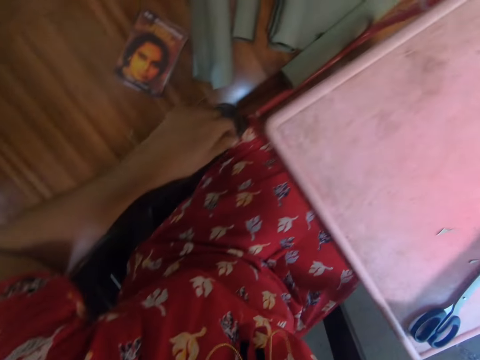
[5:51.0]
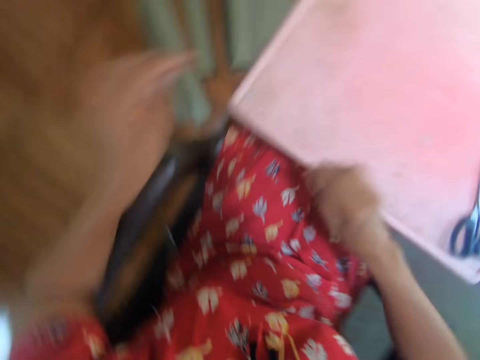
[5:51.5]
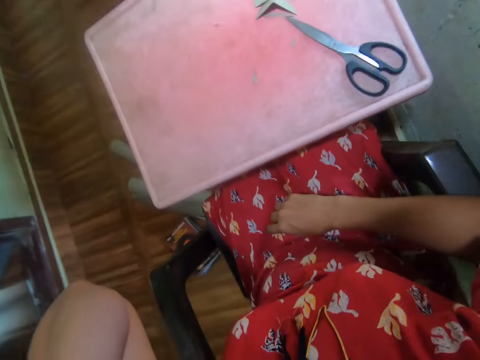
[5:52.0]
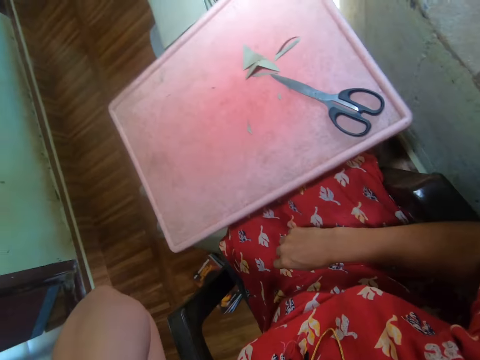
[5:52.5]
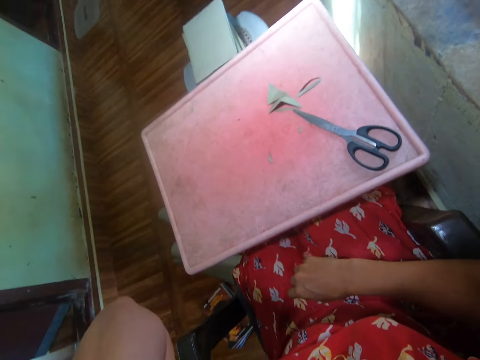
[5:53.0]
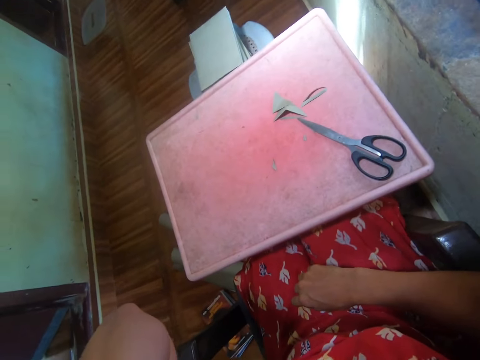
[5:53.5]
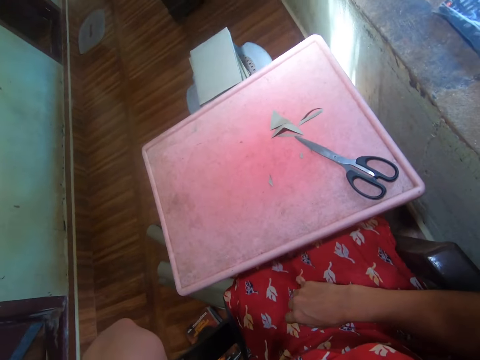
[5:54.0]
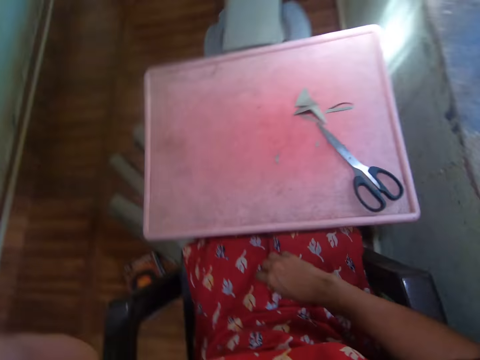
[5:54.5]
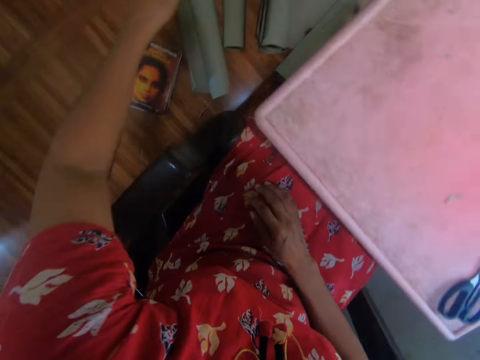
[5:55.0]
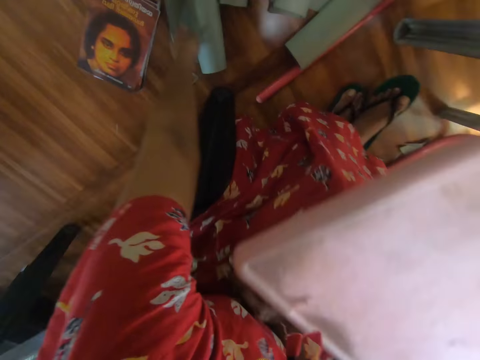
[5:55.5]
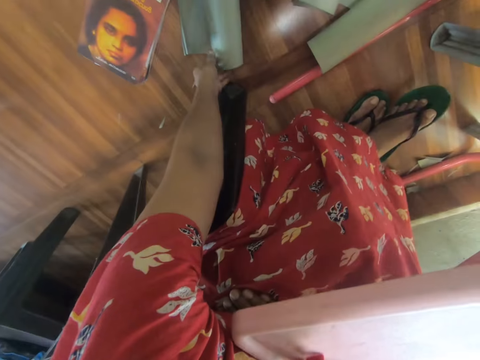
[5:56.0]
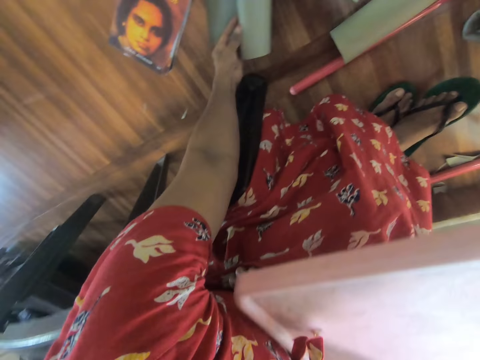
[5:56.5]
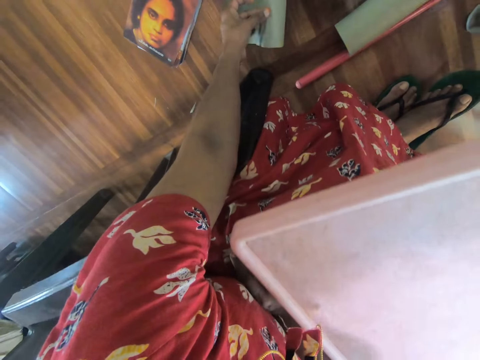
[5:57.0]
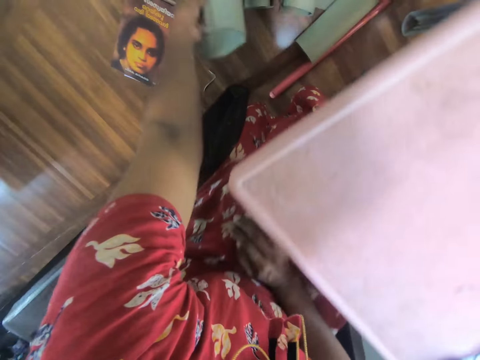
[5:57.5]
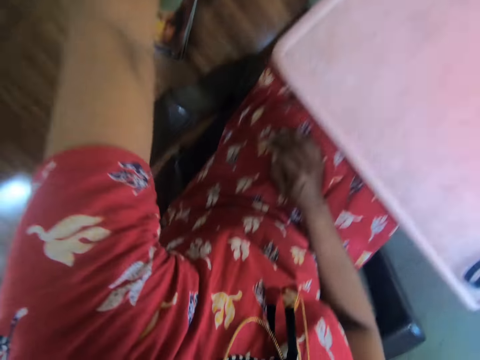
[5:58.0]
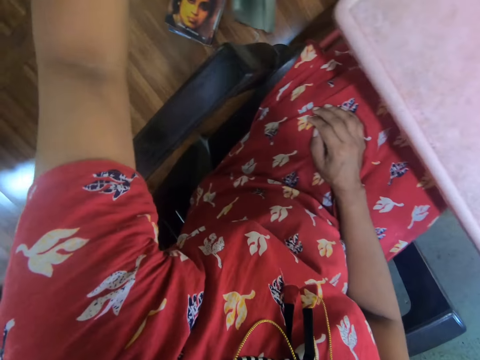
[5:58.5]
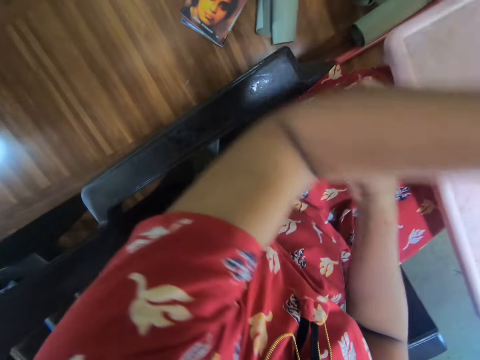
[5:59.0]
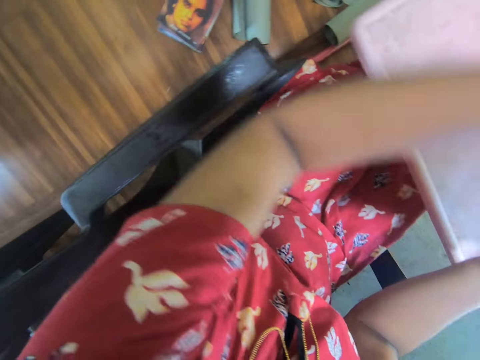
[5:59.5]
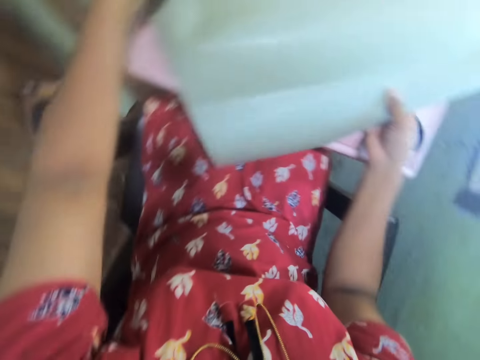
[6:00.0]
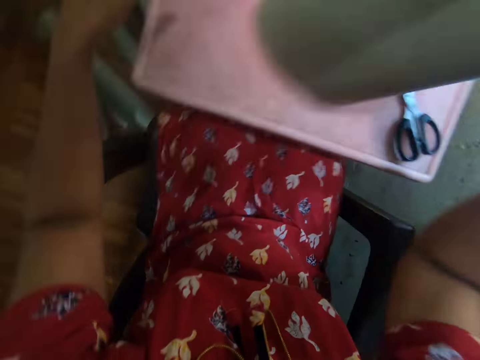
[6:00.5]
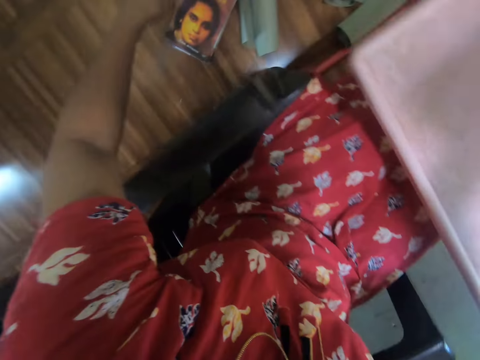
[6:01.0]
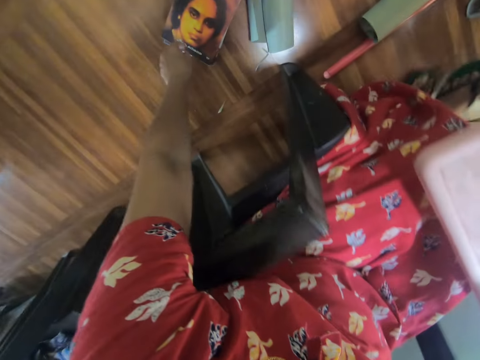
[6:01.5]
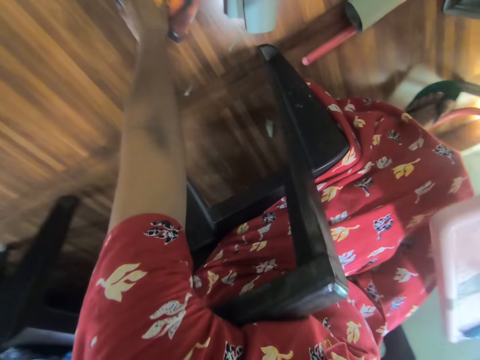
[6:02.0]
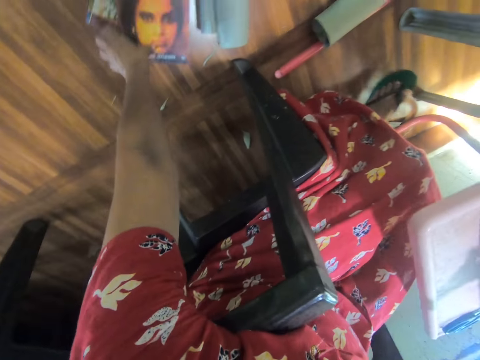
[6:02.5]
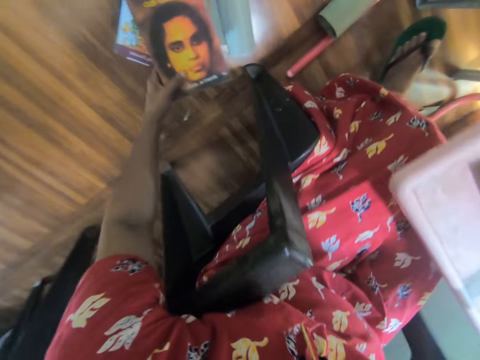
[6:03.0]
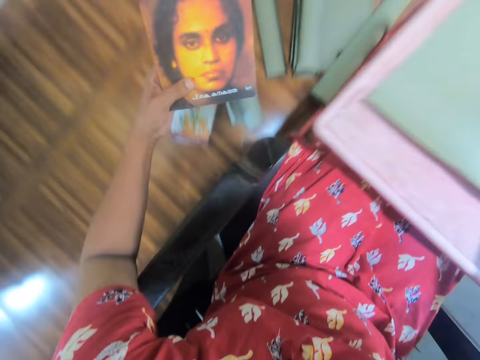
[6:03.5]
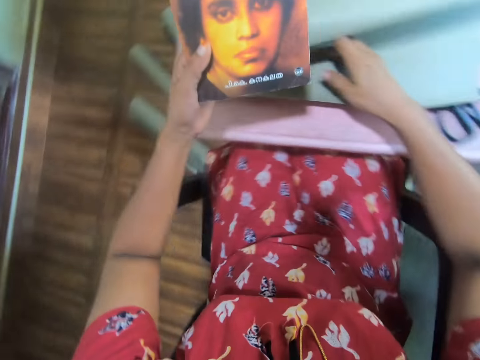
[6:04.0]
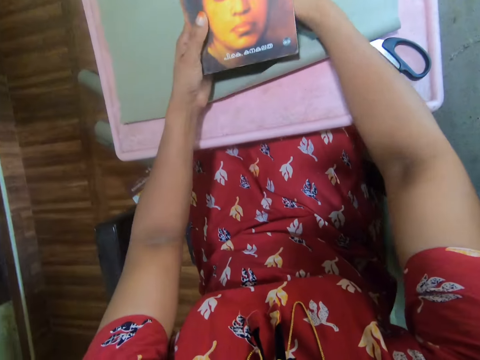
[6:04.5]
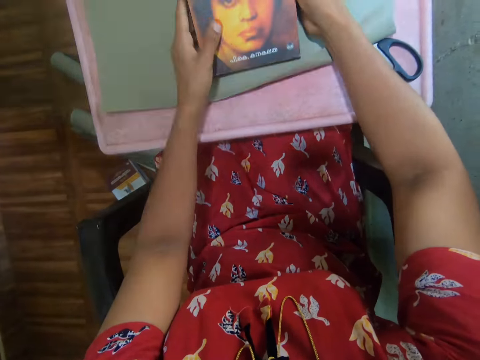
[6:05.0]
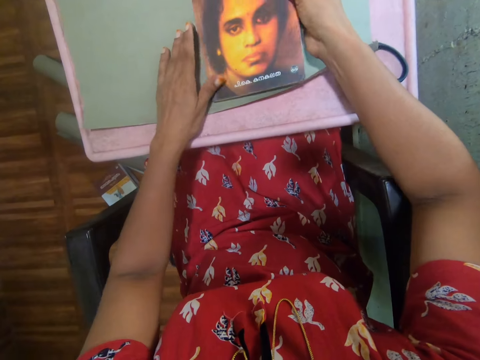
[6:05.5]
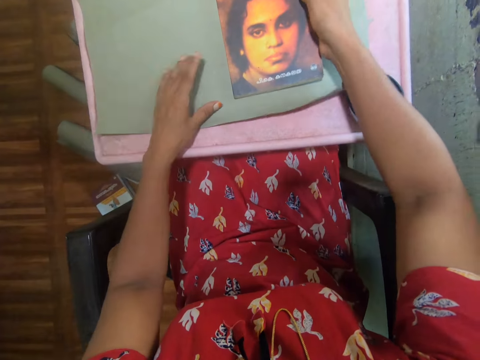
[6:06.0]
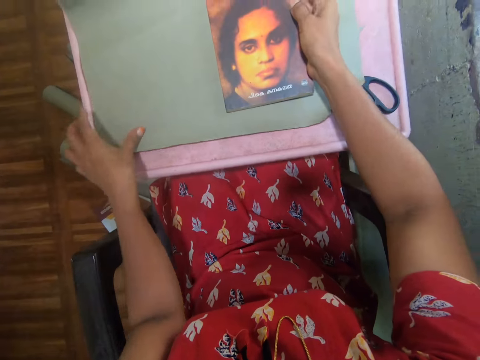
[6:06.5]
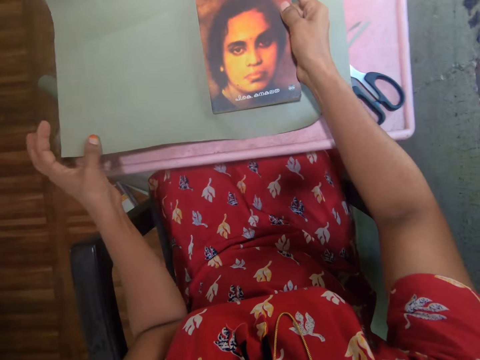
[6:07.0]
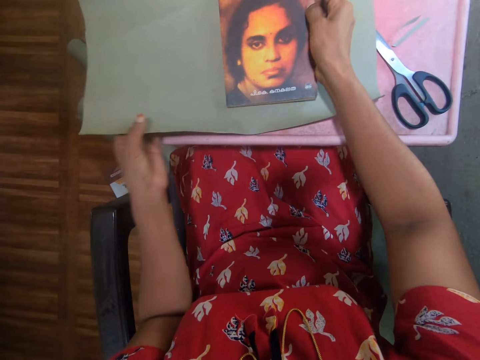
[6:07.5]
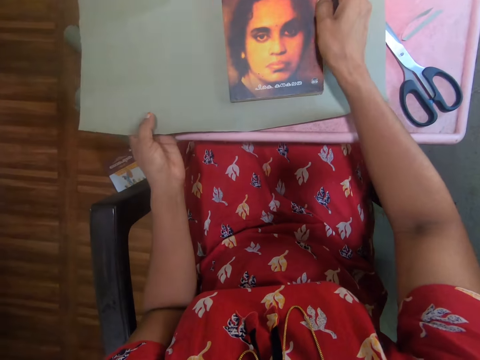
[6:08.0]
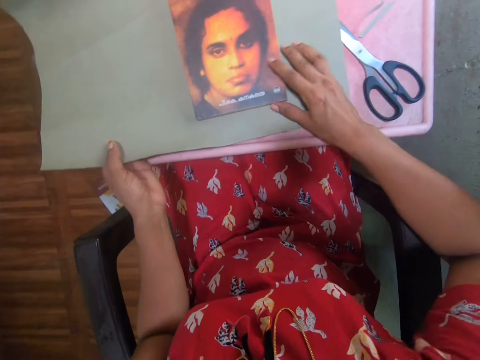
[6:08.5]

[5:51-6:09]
The camera wearer lifts his hand. He looks around. He picks up the paper from the floor and places the paper on the table. He picks up the book from the floor and places the book on the paper.

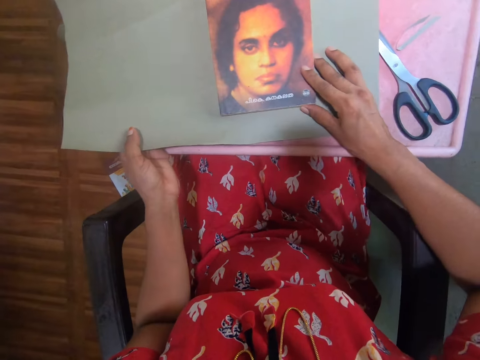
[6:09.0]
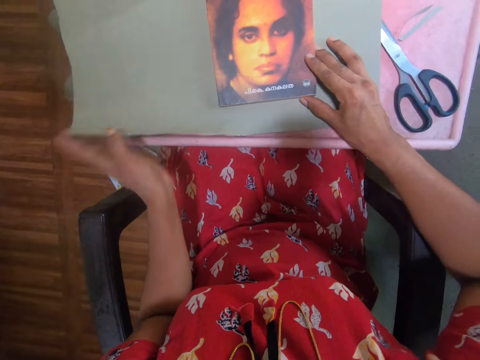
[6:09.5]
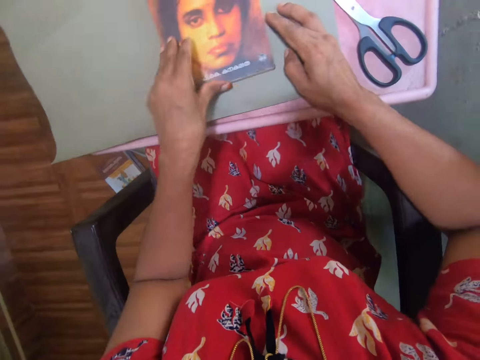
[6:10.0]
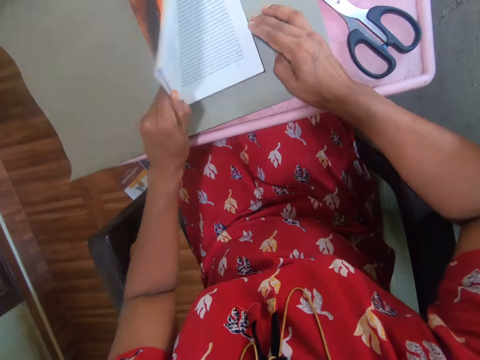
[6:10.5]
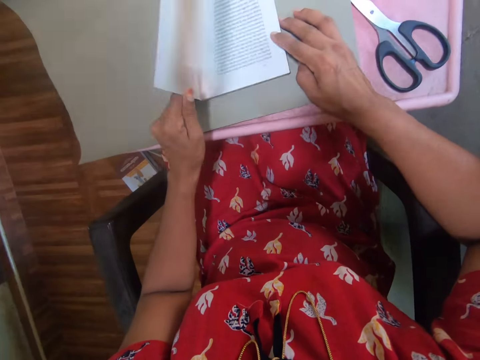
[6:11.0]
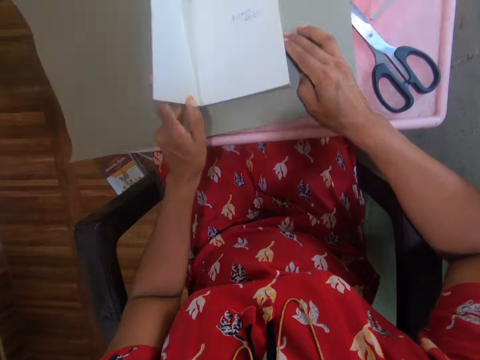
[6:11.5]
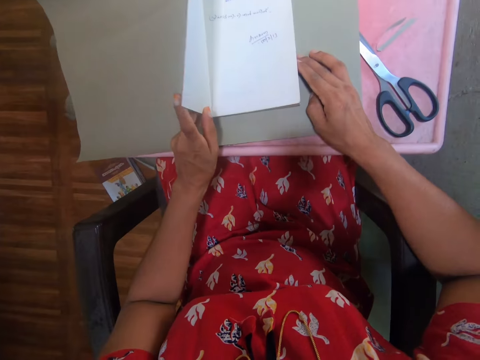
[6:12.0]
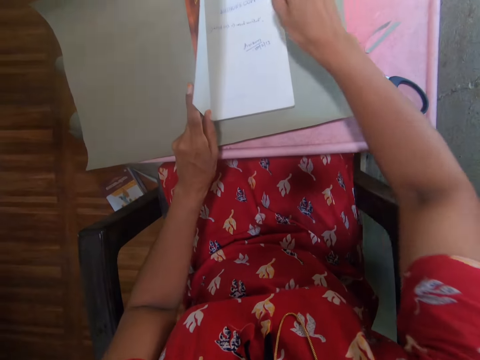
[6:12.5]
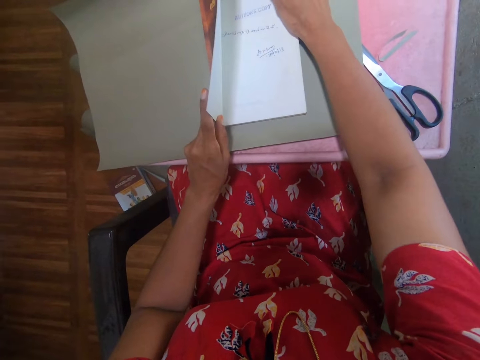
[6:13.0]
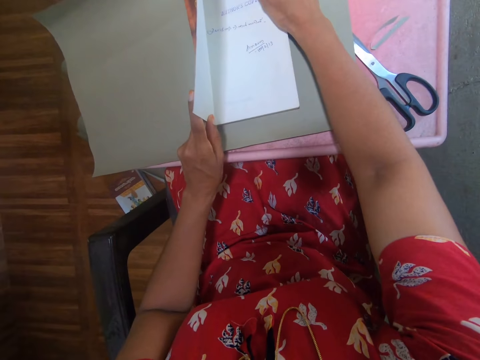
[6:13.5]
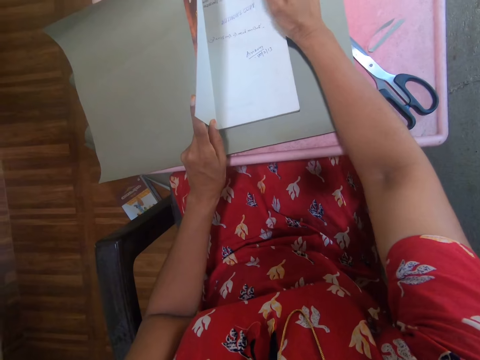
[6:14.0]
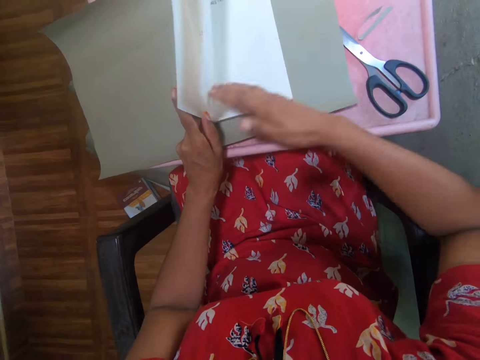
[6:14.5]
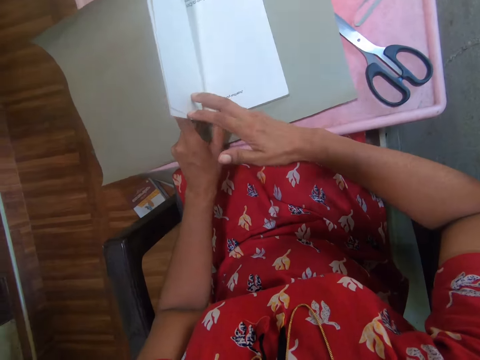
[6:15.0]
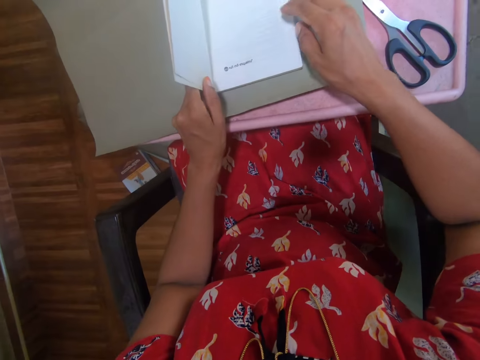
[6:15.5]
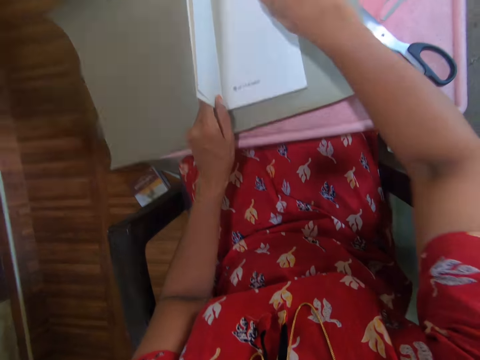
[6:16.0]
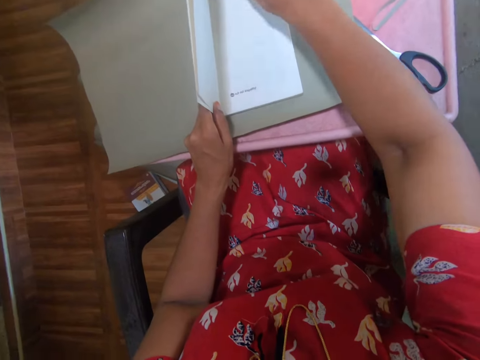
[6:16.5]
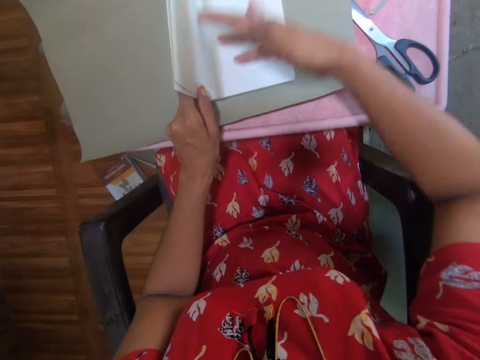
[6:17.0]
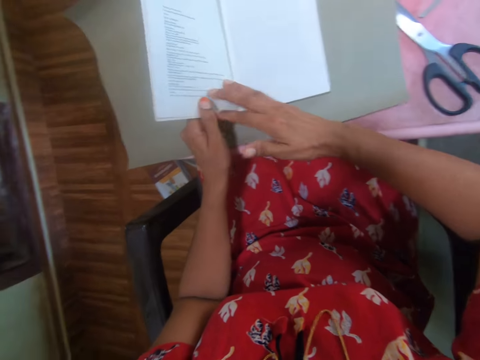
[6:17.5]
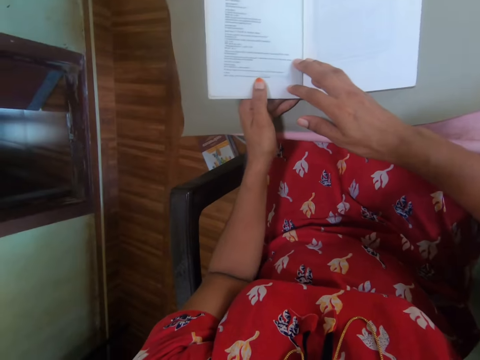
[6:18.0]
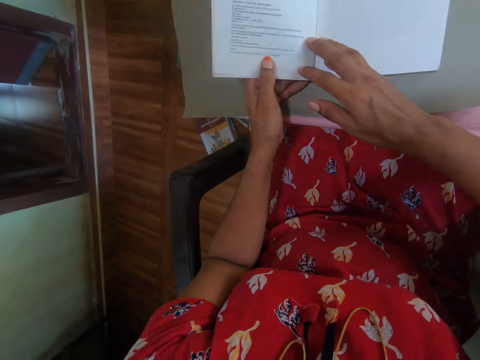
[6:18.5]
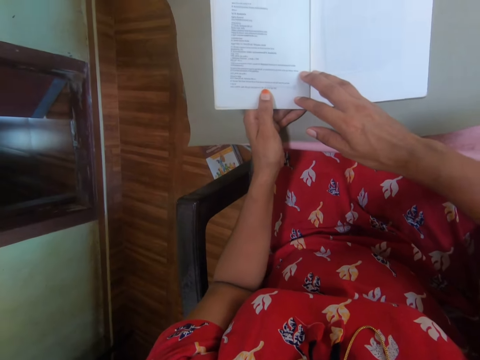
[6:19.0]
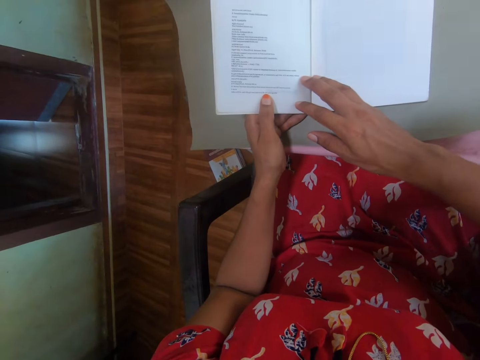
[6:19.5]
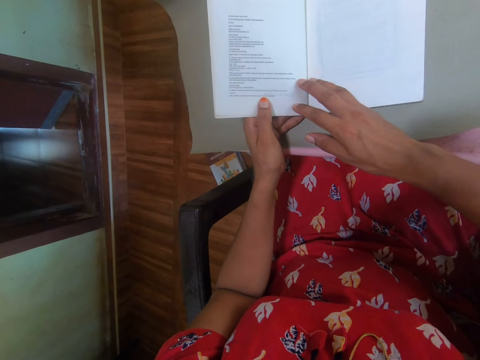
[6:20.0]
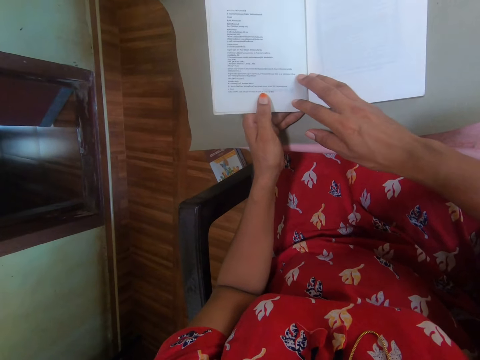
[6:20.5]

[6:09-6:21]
The camera wearer flips through the pages of the book. They open the book. They look at the book. They open the book. They read the book.
